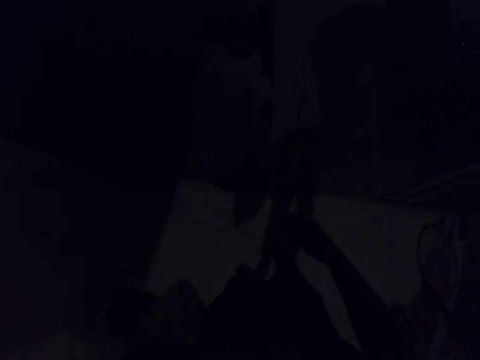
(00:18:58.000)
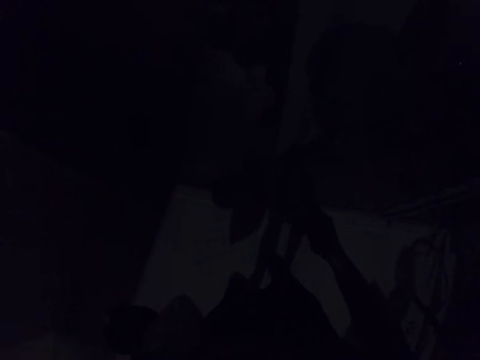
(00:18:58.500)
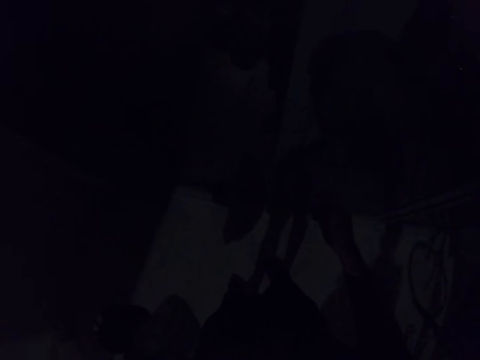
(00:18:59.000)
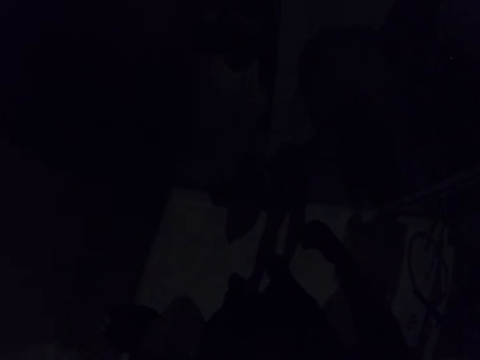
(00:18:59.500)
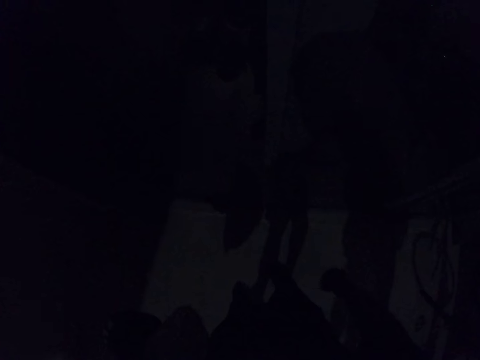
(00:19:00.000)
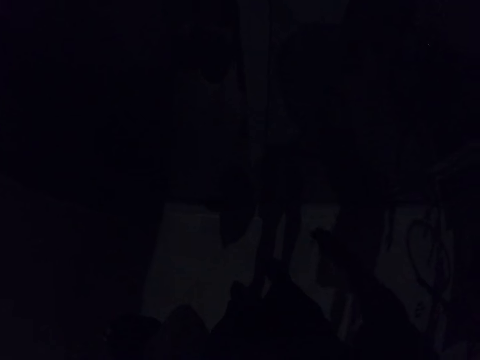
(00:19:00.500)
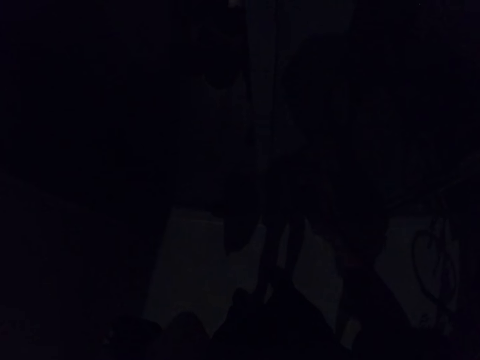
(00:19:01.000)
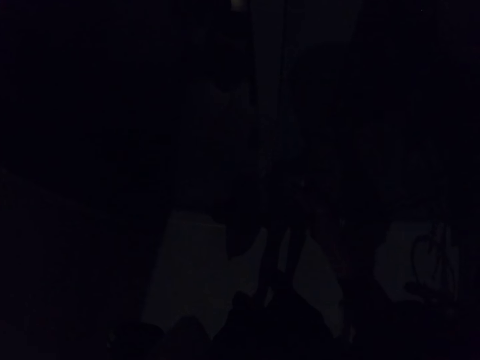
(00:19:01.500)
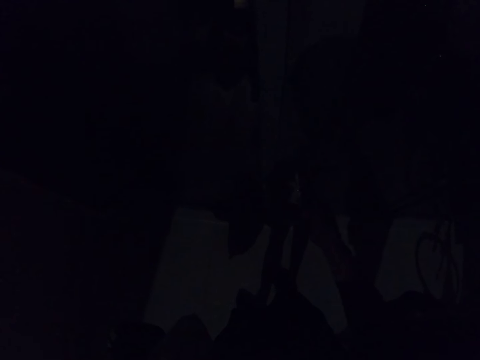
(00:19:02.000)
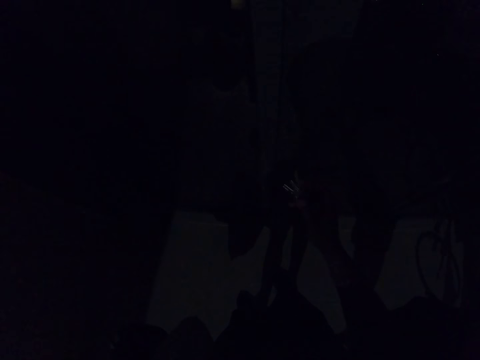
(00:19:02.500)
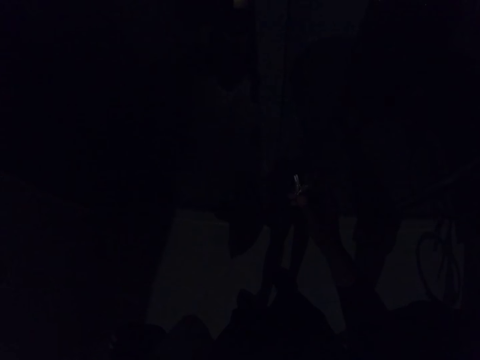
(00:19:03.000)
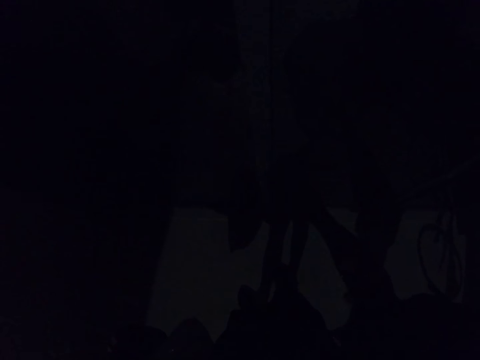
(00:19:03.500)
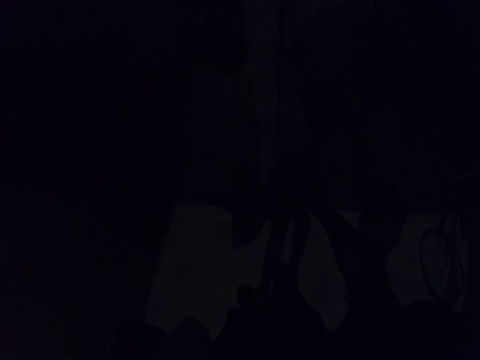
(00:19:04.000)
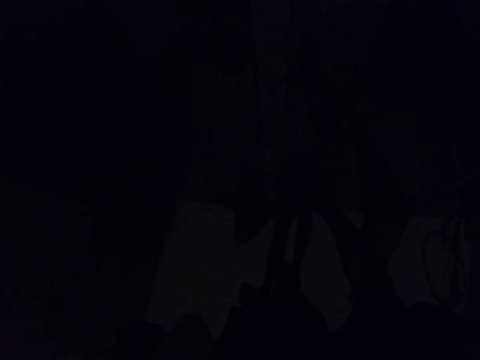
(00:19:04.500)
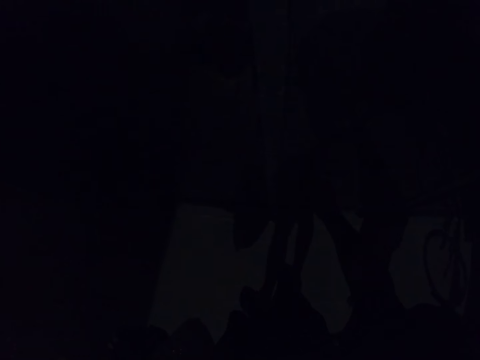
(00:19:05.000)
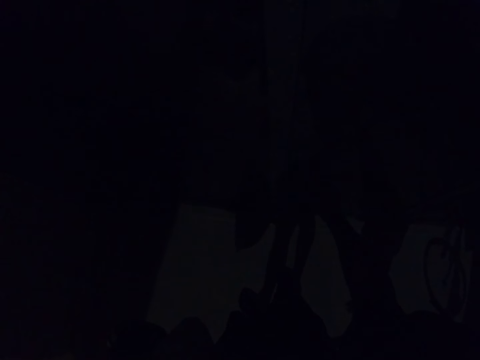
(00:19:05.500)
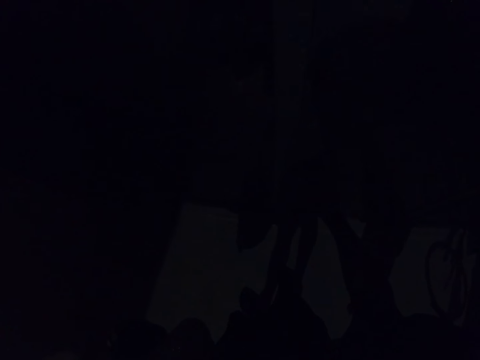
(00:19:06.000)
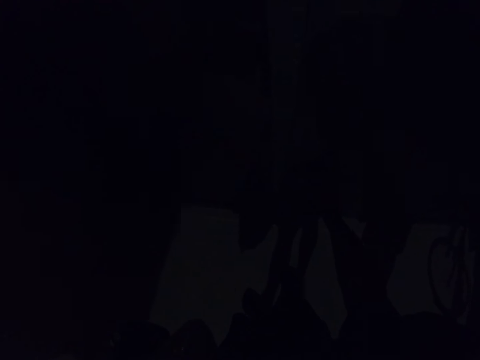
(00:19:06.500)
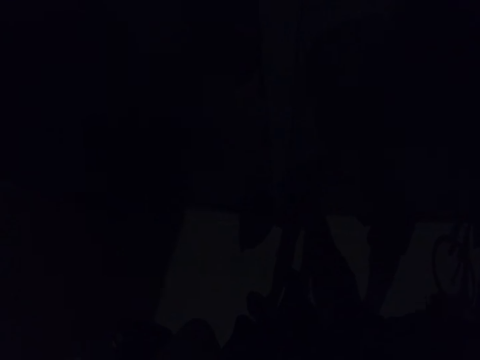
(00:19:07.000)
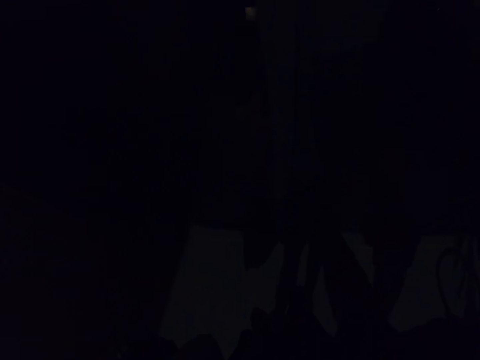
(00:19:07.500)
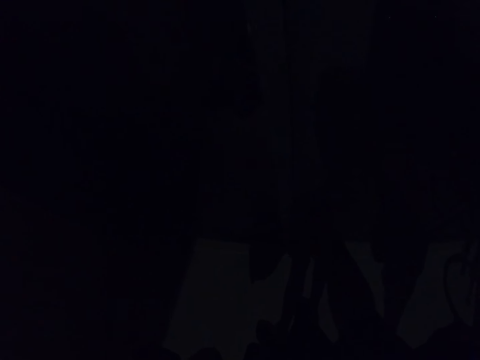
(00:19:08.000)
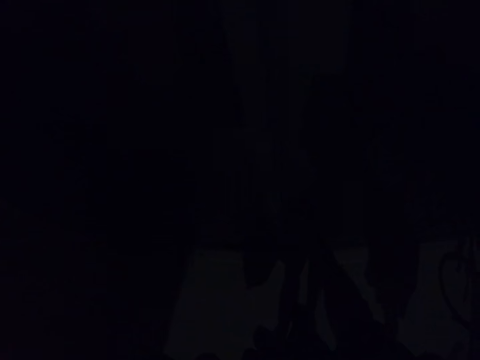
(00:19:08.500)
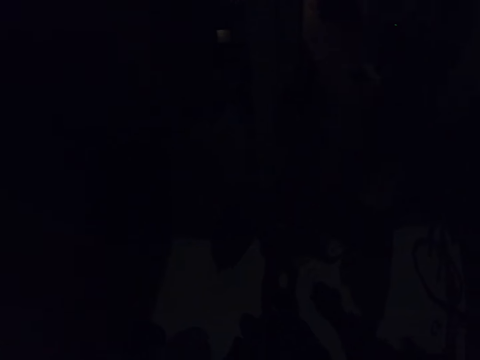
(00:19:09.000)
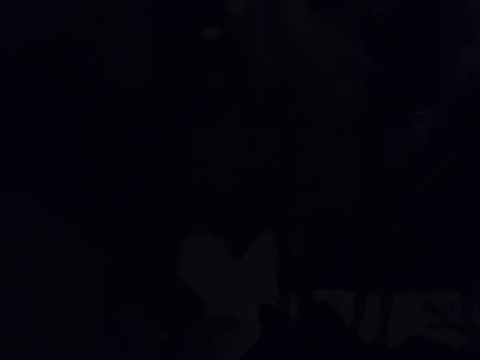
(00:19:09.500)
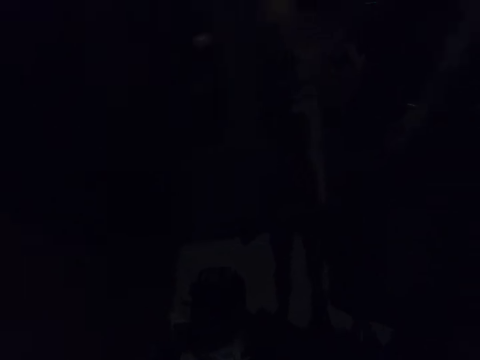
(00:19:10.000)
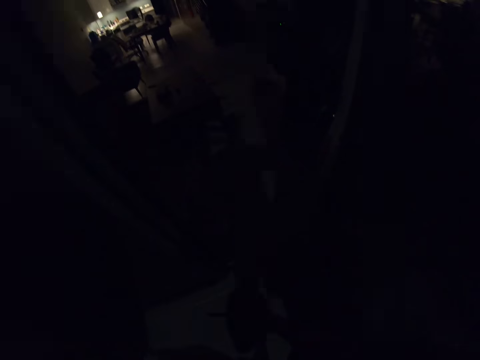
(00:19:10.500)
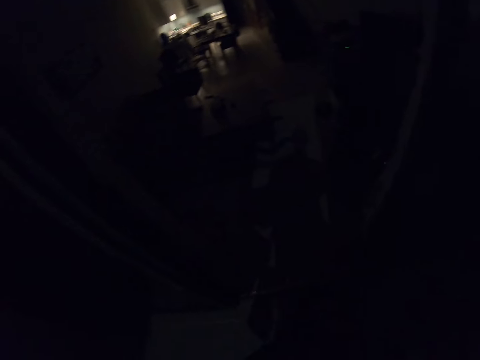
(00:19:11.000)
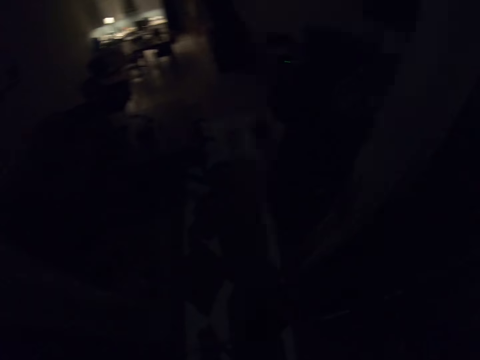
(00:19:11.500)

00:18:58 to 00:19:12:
The camera wearer stands near a door and opens the door with a key. The lady walks around the garage. The camera wearer searches for a door key from the bunch of keys. They unlock the door with the key, open the door and walk around a room.

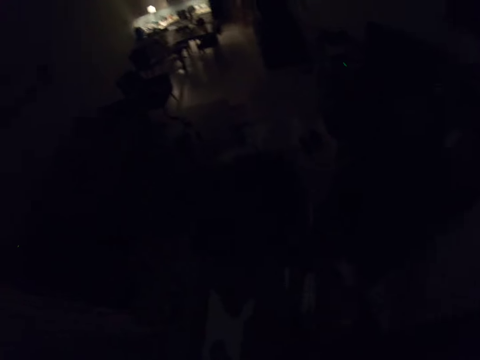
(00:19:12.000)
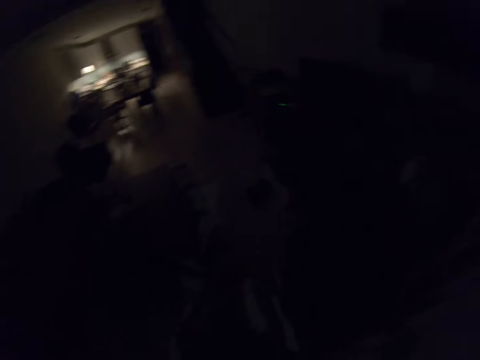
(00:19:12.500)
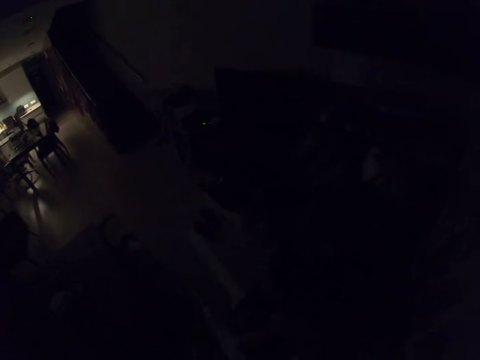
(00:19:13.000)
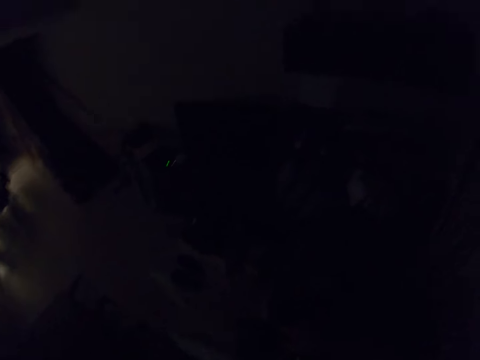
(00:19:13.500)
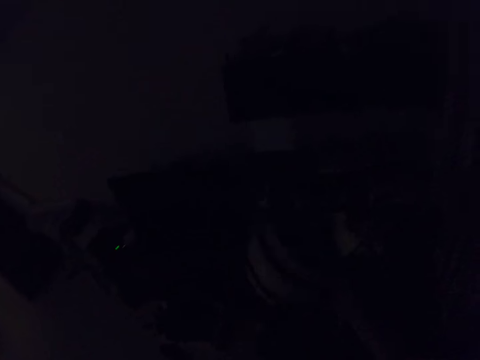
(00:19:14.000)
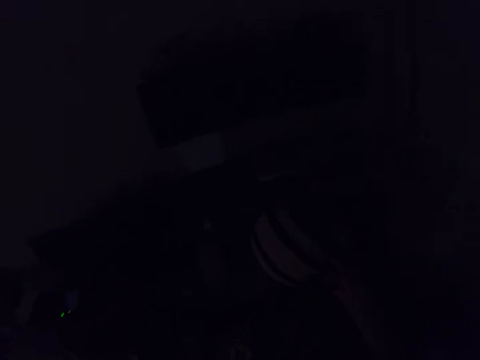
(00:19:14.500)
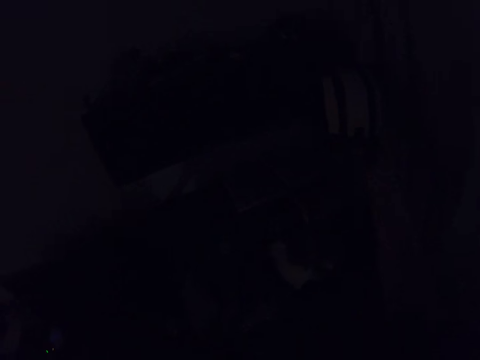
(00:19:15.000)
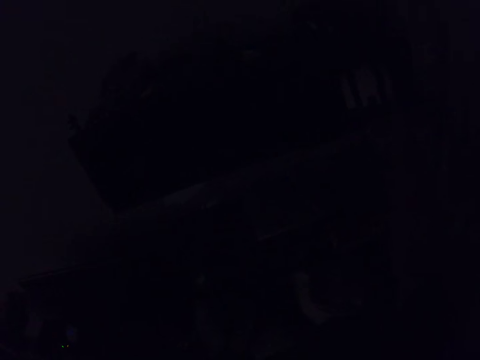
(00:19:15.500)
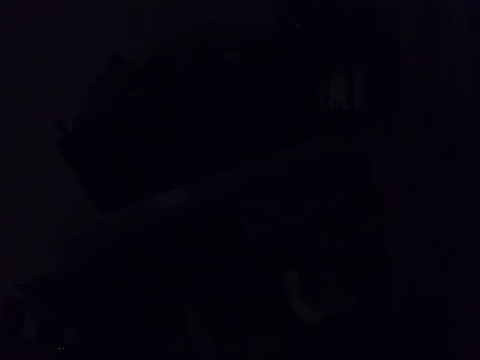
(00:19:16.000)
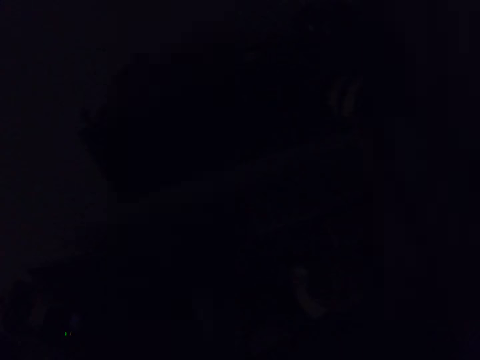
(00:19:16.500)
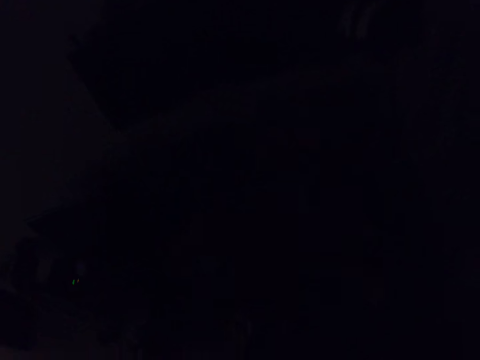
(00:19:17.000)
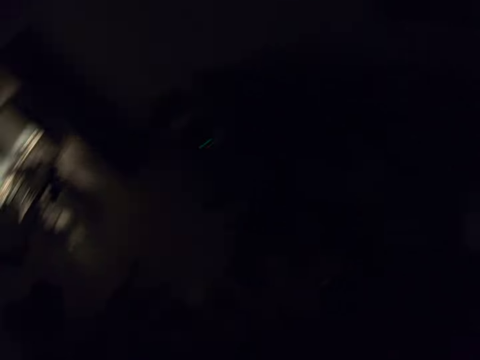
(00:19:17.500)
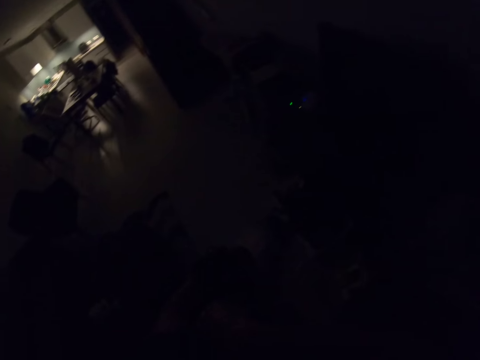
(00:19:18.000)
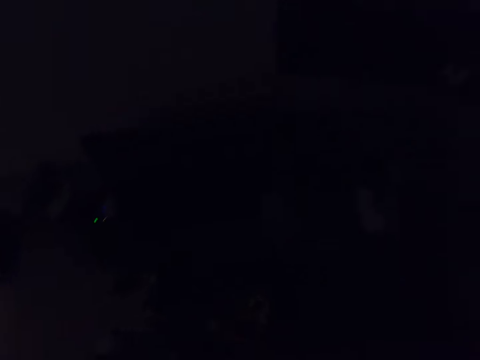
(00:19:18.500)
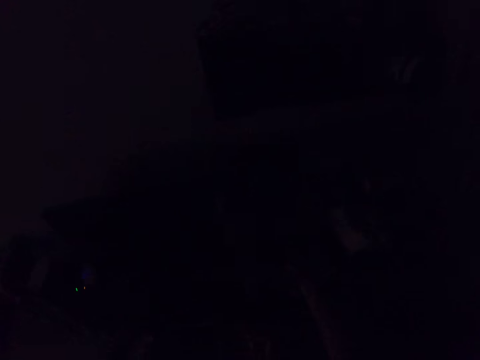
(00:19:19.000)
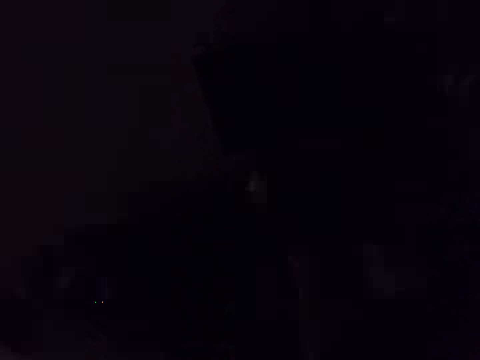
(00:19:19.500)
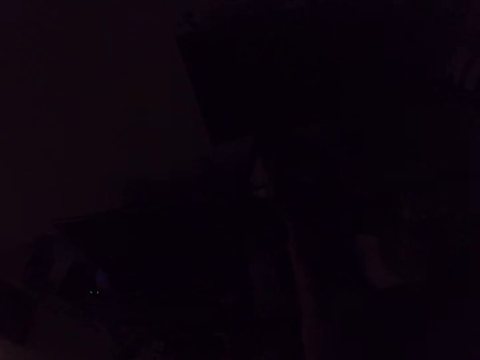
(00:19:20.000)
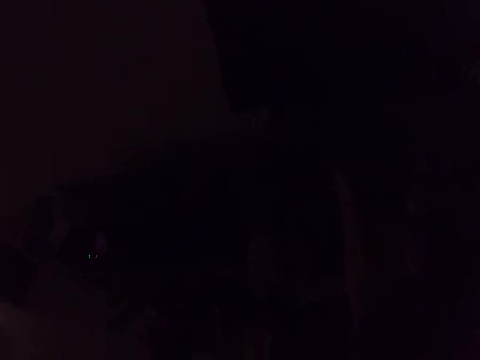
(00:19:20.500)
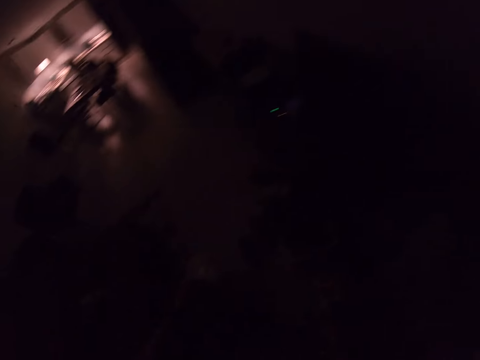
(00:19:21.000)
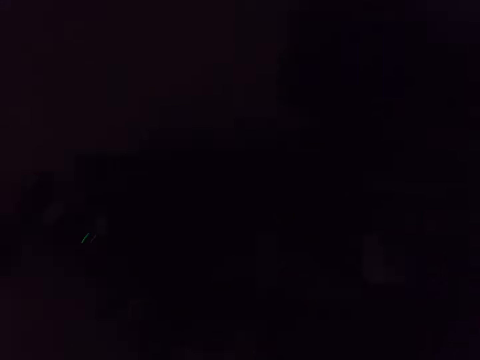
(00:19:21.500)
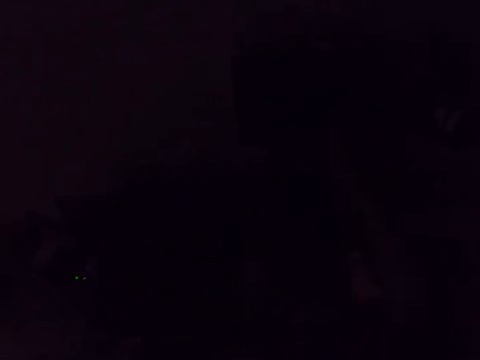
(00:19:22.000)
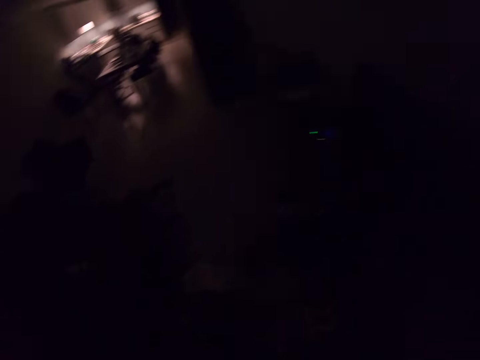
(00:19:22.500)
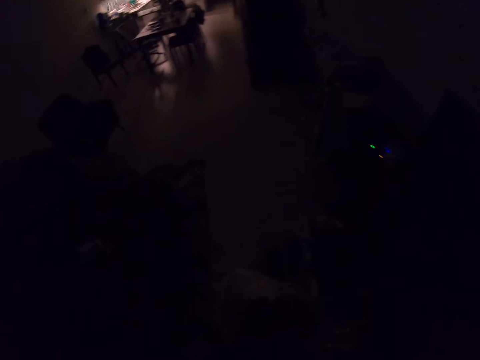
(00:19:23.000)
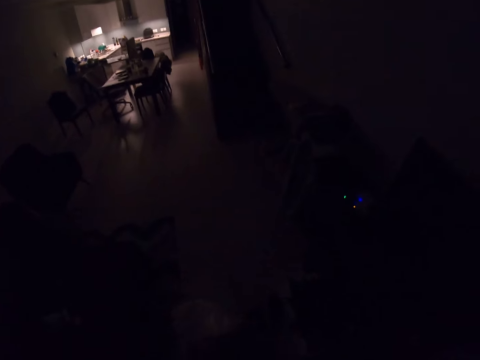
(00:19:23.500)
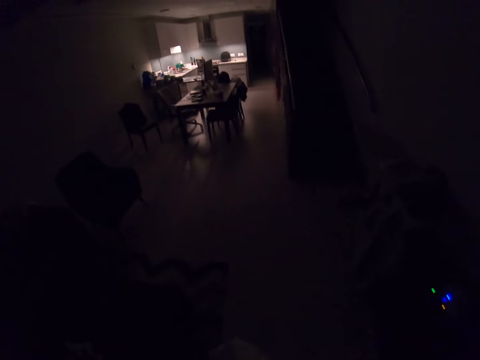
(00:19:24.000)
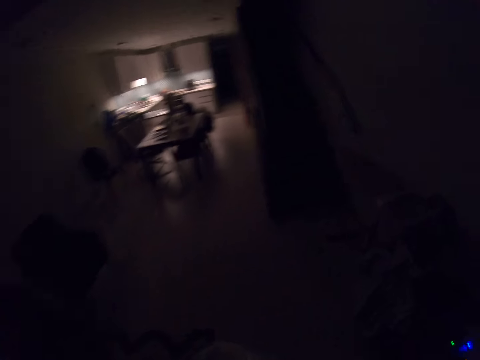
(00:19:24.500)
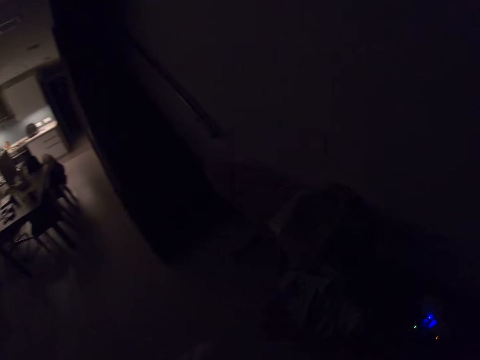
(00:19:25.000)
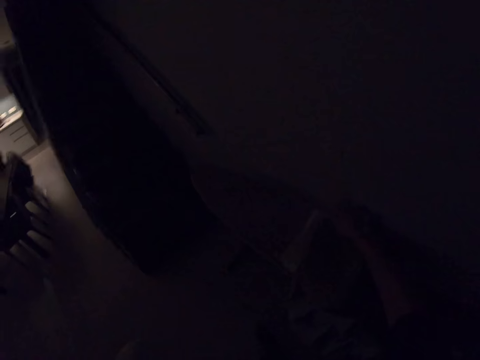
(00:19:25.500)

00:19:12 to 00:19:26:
The camera wearer enters the room with the lady and holds a helmet in the left hand. The lady walks around the room. The camera wearer places the helmet on the shelf or wall. They walk around the room, place another helmet on the table and arrange items on the table. They turn around the room, walk around the room and walk towards the dining room.
